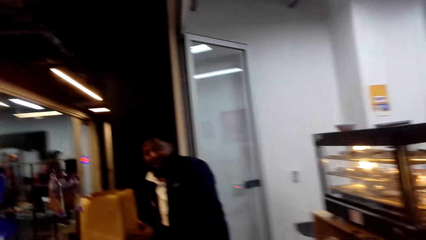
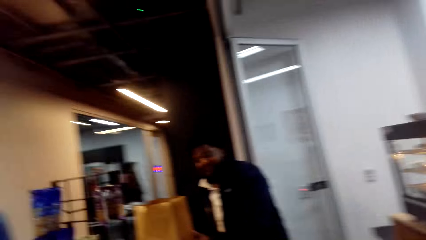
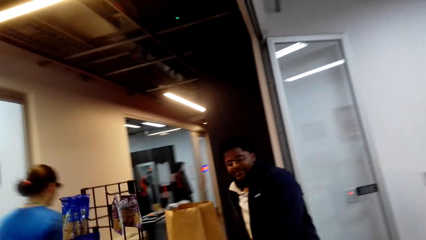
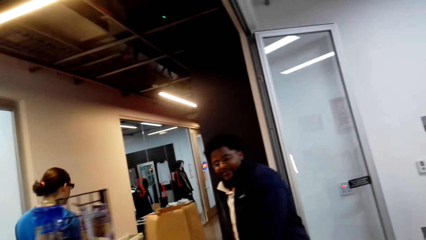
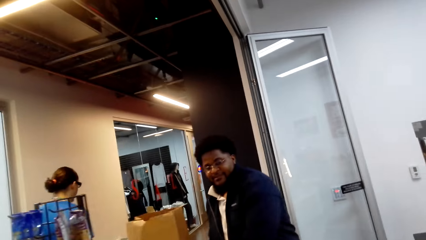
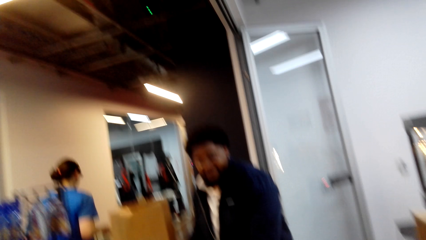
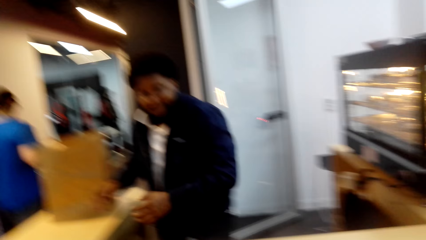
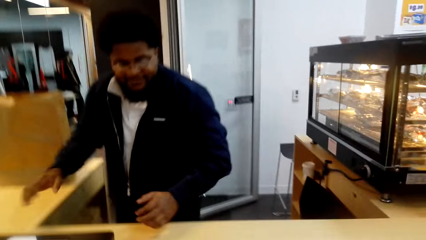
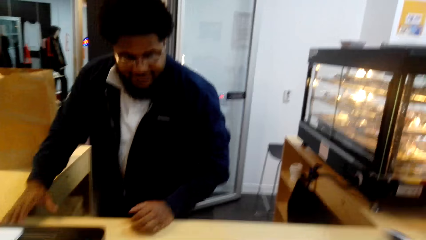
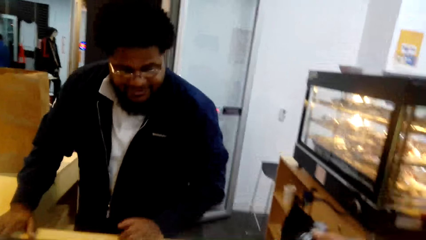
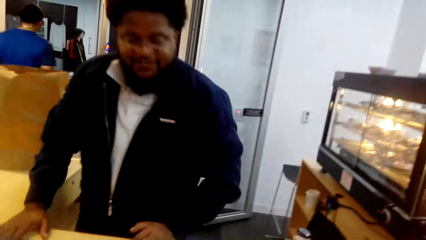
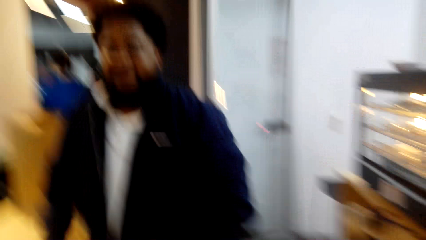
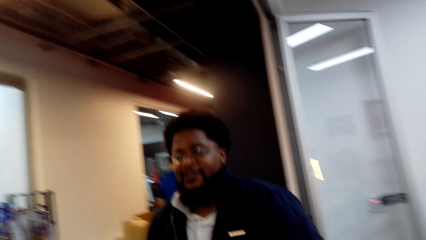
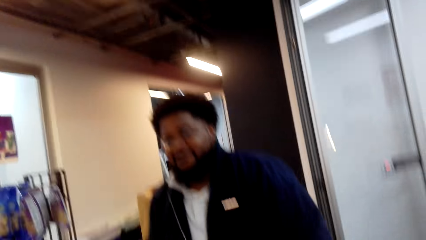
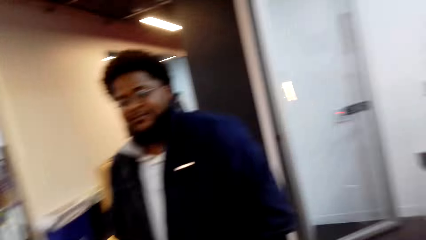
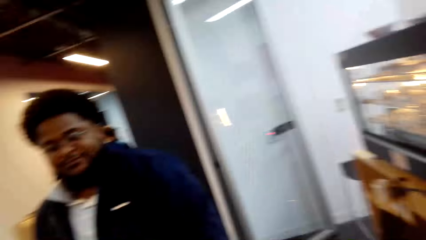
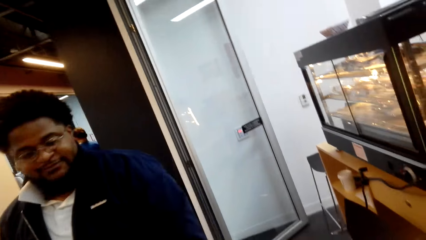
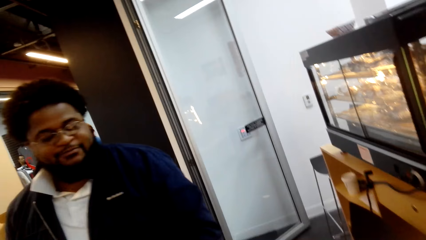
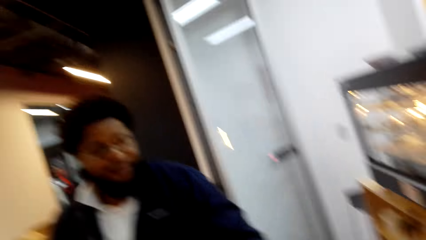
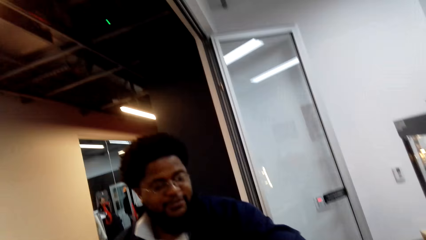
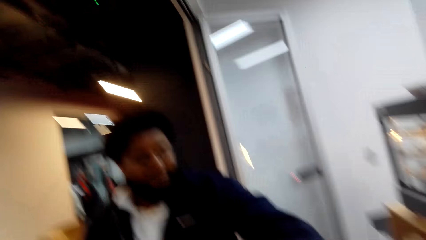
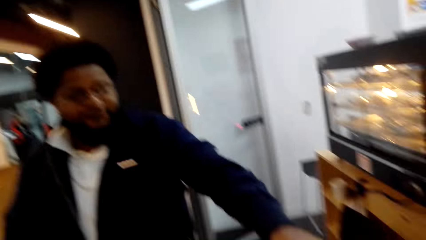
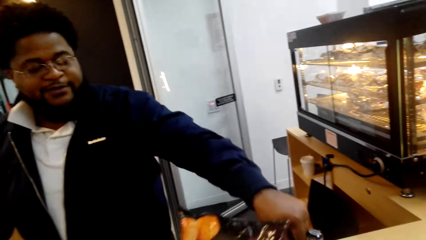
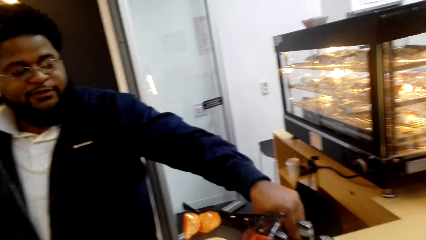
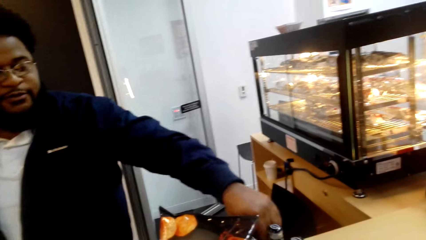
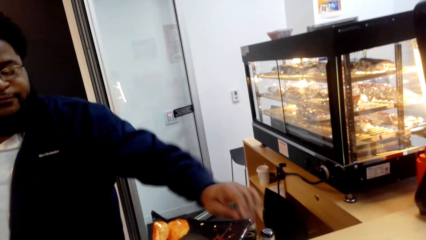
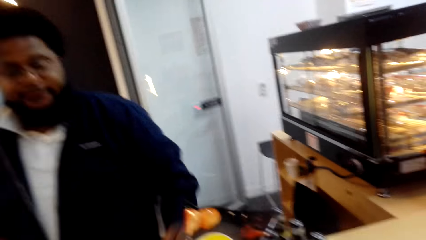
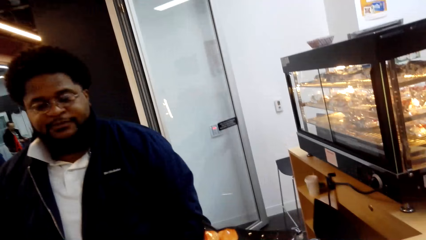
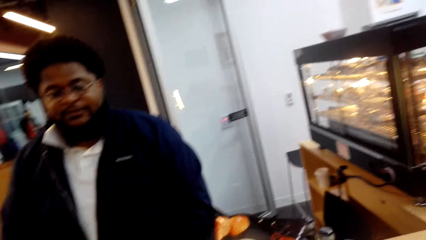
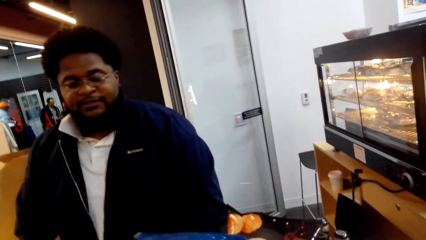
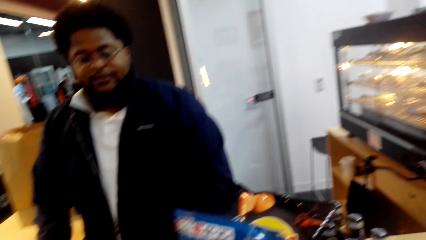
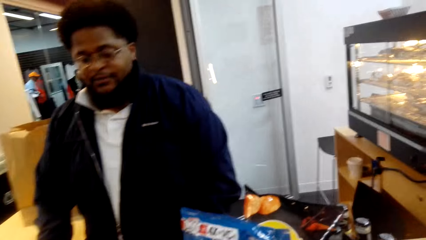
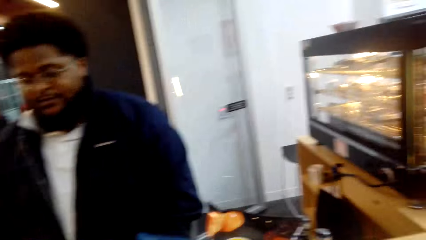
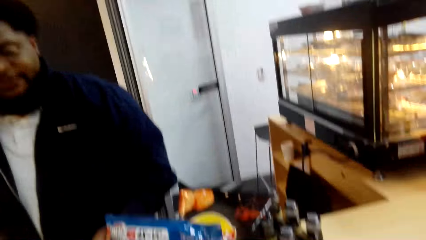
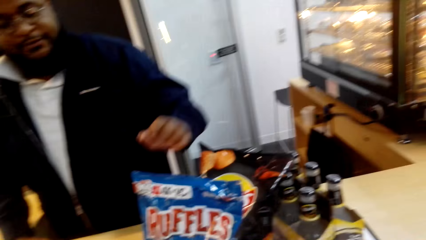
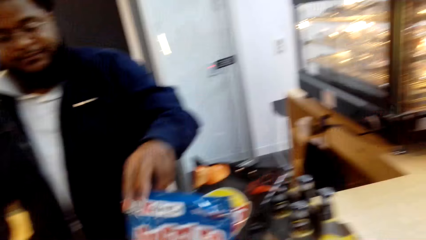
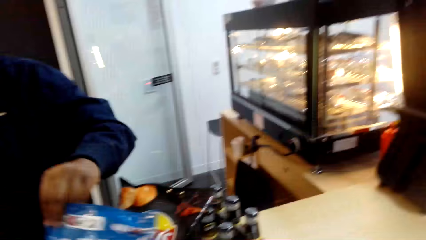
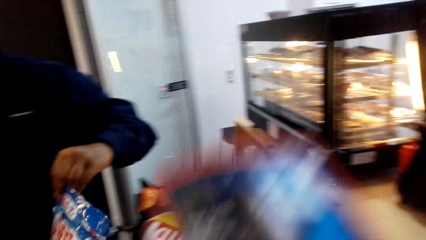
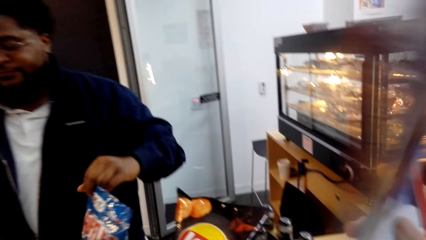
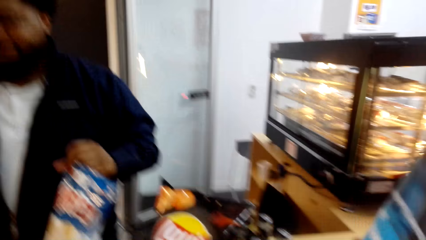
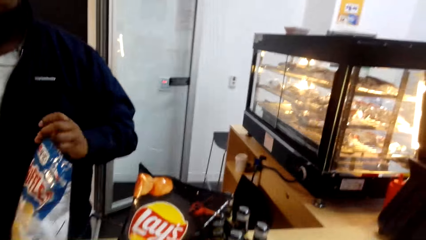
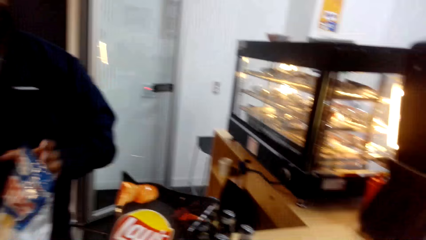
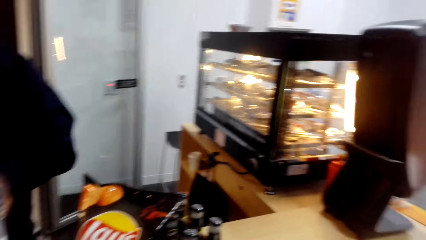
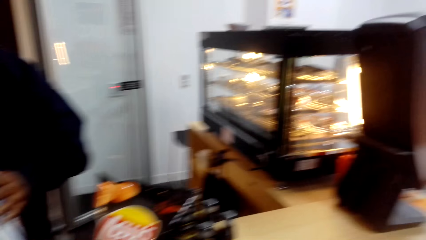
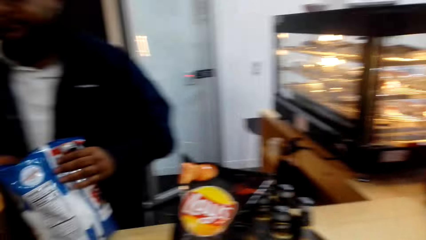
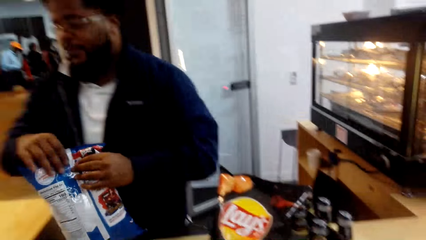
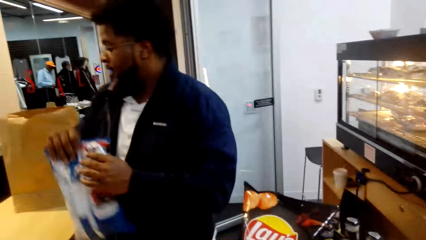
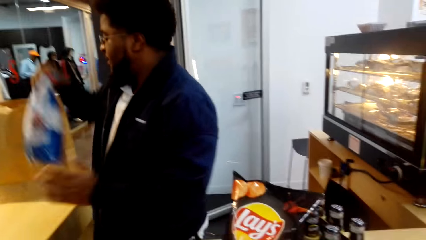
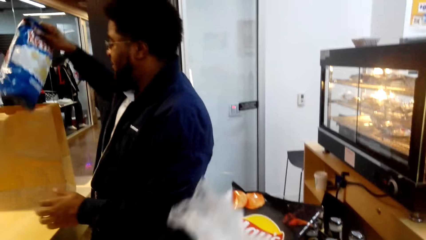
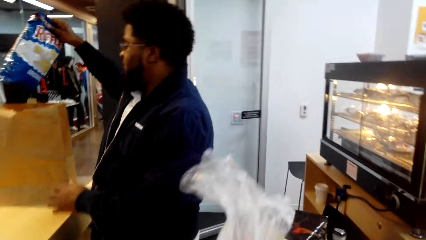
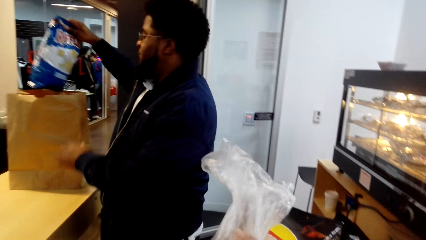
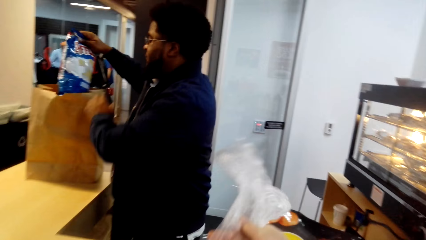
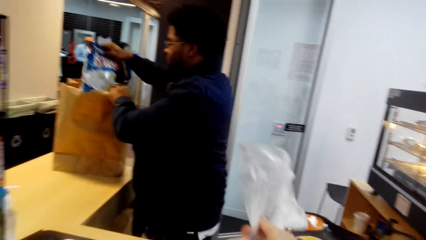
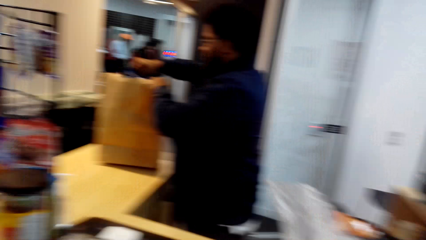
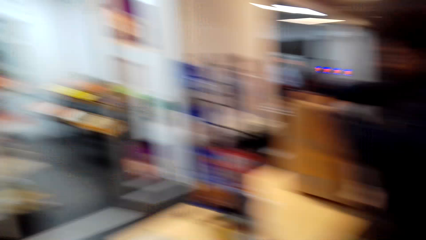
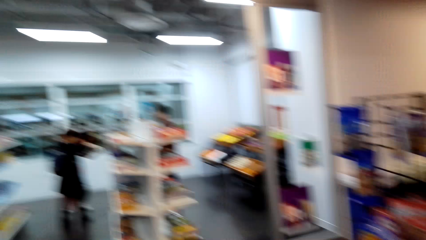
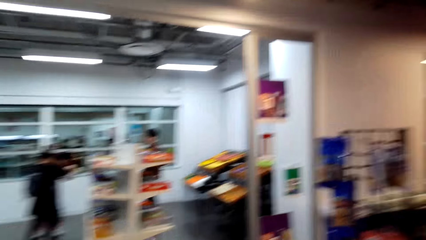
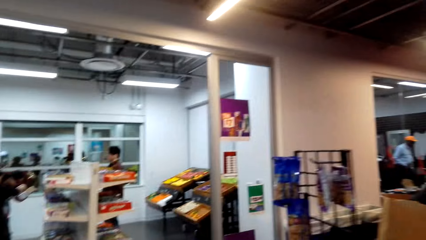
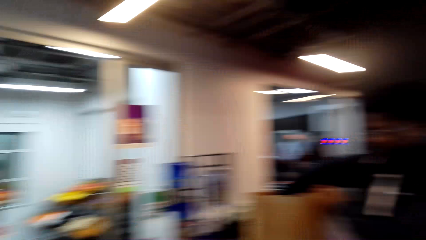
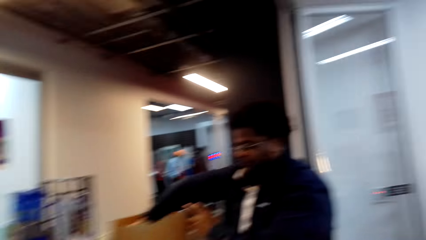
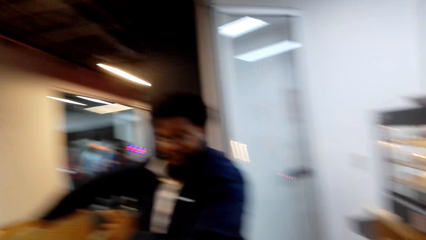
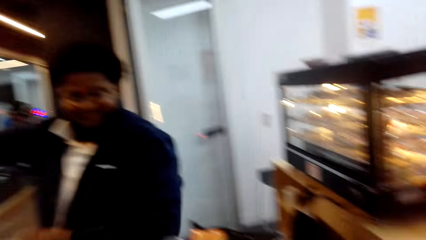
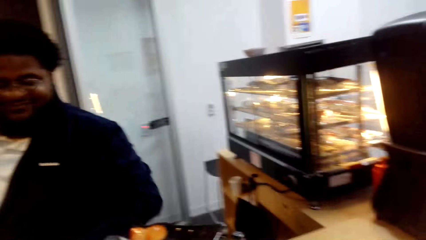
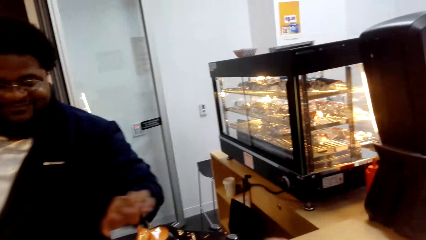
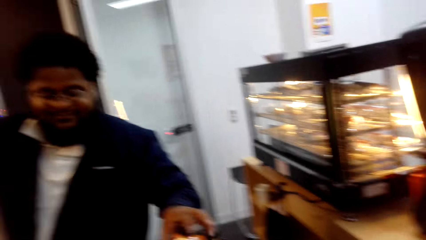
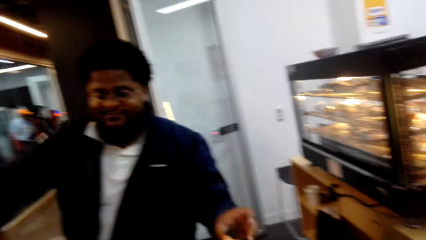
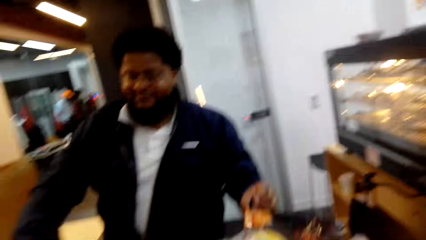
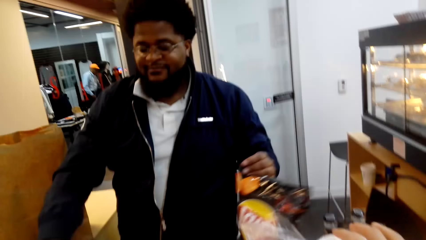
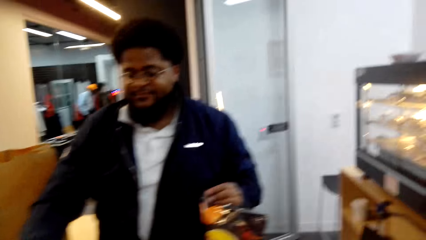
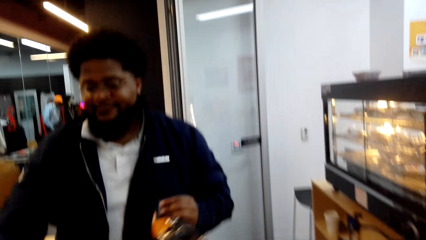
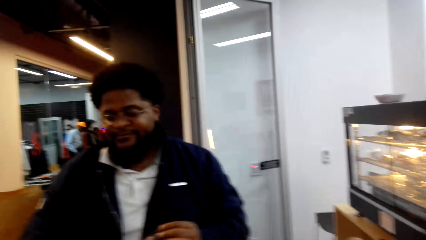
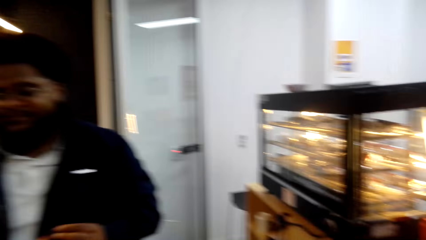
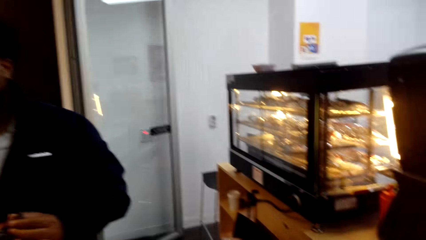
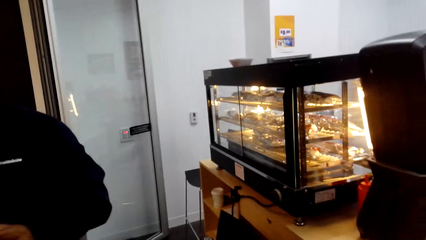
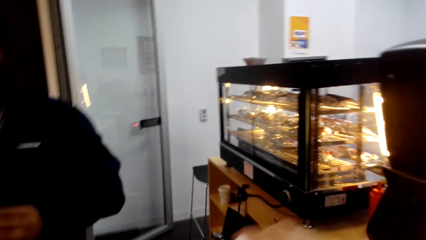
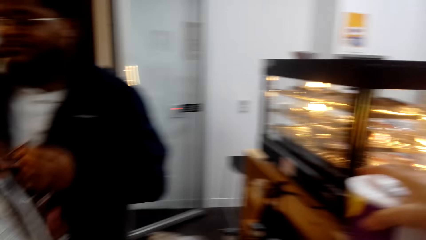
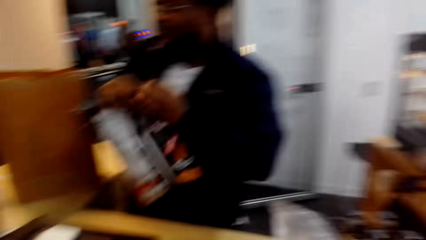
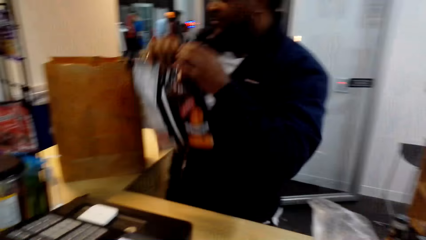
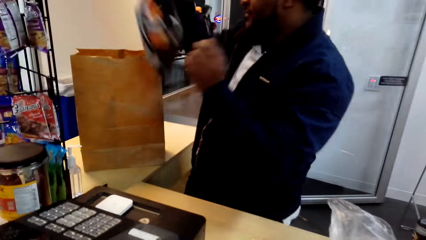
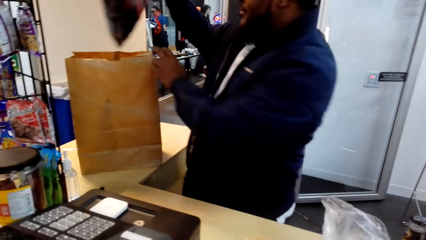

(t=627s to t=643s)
The camera wearer places the shopping basket on the counter. They dialogue with a cashier. The cashier pulls the shopping basket and picks up Ruffles. The camera wearer puts items in the shopping basket. The cashier operates the cash register machine, passes the Ruffles to the right hand and puts the Ruffles in the paper bag. The camera wearer puts lemons in the shopping basket. The cashier holds the paper bag and packs items in a pack. The cashier picks up Lay's, operates the cash register machine and passes the Lay's to the right hand.
